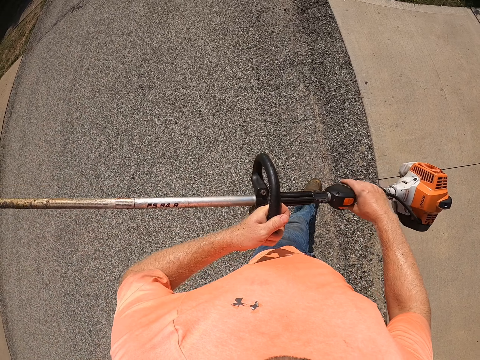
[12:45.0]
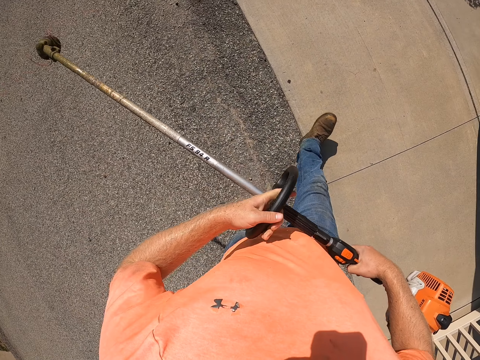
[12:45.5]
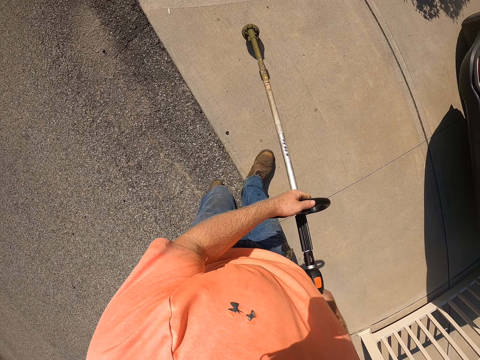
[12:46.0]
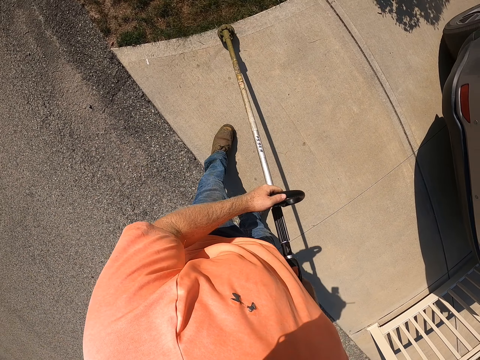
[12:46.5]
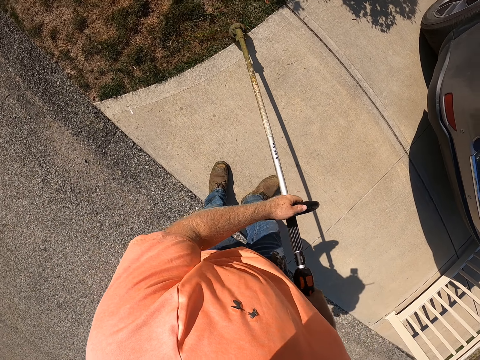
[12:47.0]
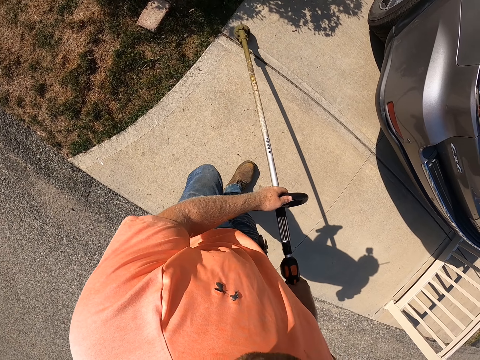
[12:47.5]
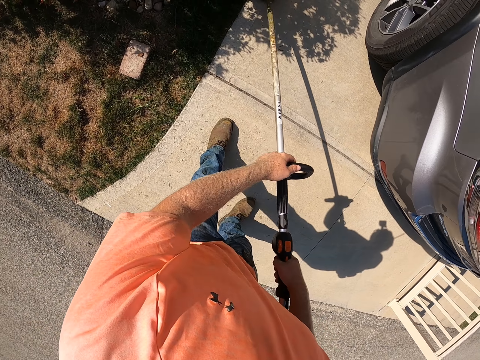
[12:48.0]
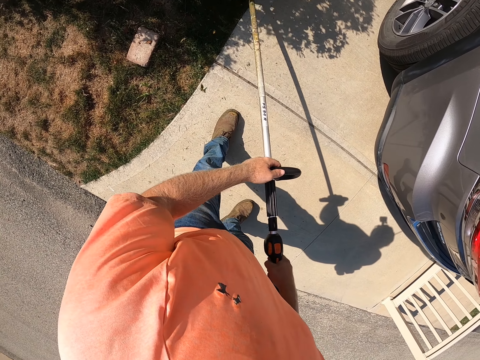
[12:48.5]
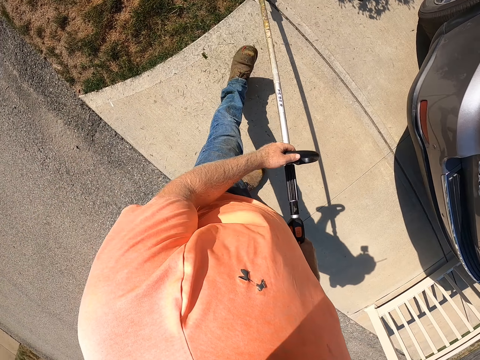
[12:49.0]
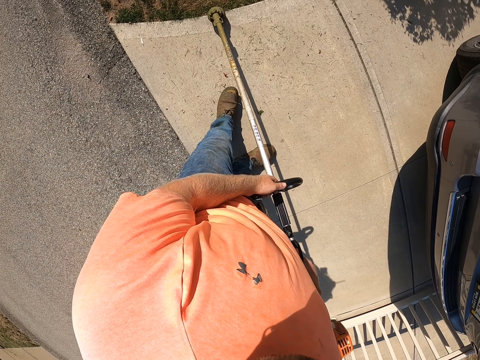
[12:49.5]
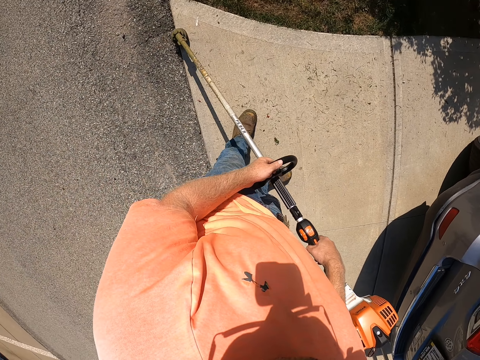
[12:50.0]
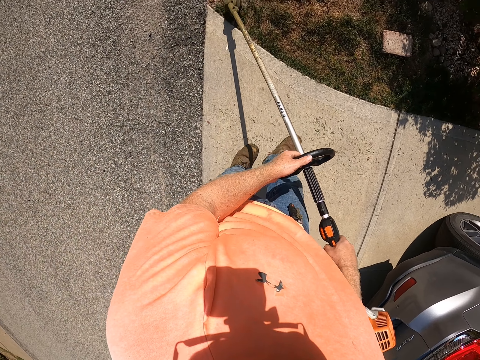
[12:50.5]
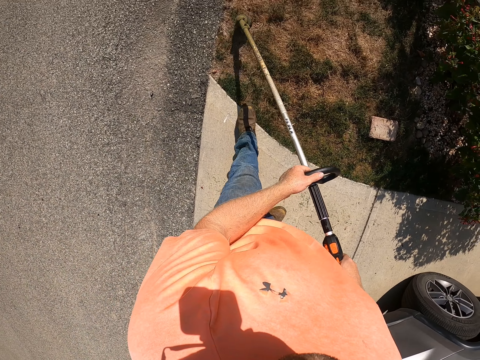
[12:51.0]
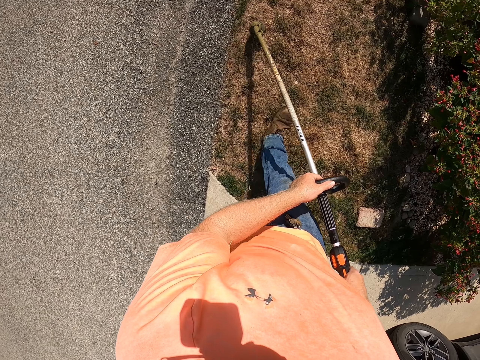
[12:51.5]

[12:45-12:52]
The camera wearer holds the grass cutter with both hands. He lifts a vacuum with his hands and vacuums. He cuts some grasses on a lawn with the grass cutter in his hands.

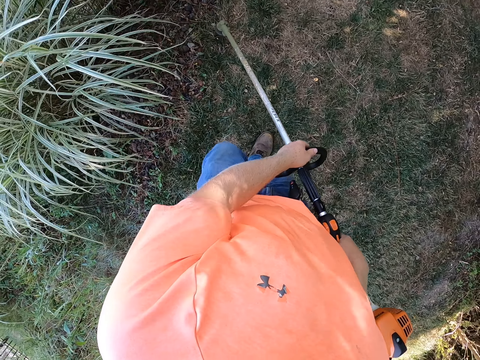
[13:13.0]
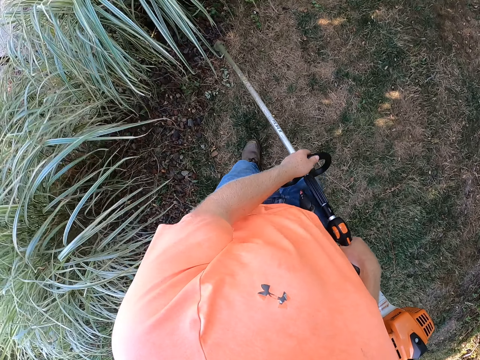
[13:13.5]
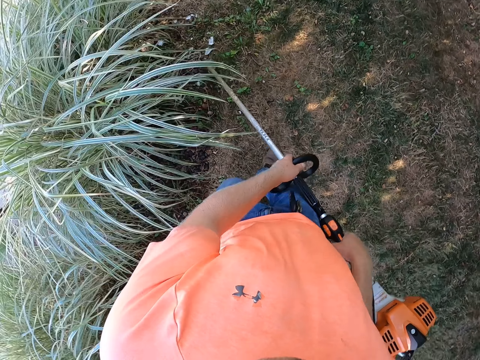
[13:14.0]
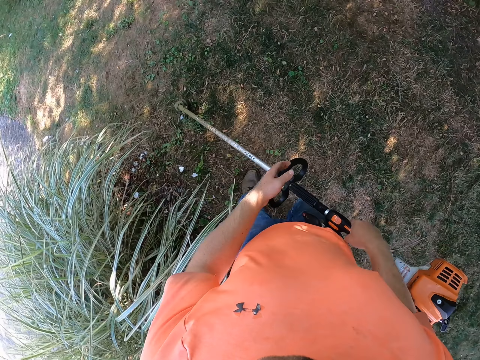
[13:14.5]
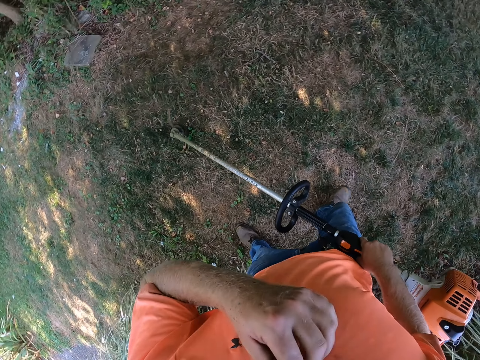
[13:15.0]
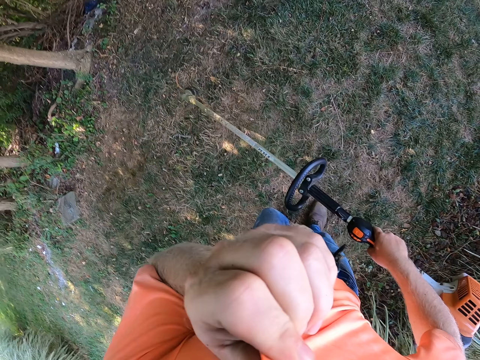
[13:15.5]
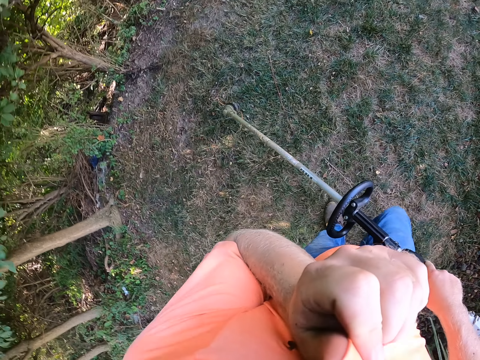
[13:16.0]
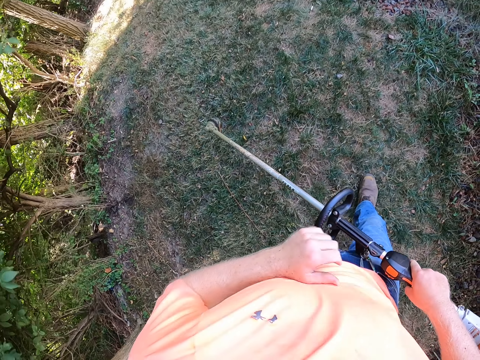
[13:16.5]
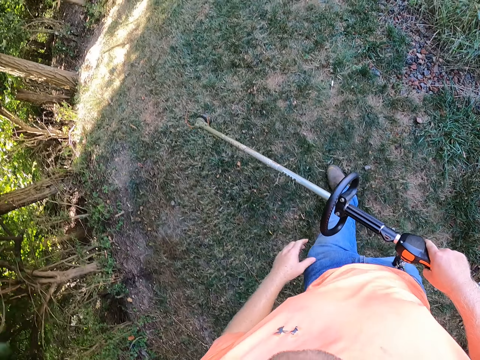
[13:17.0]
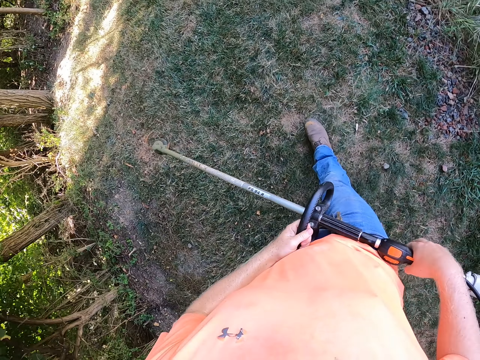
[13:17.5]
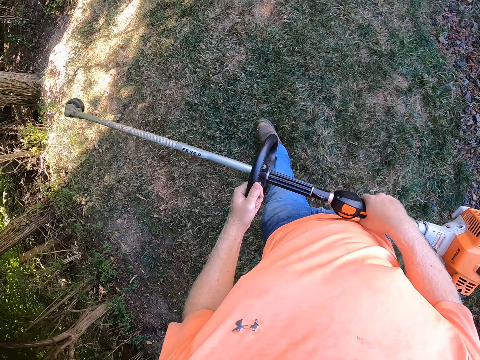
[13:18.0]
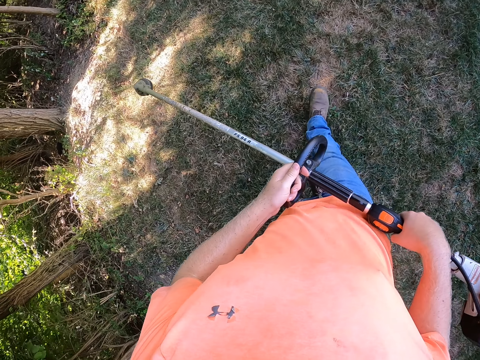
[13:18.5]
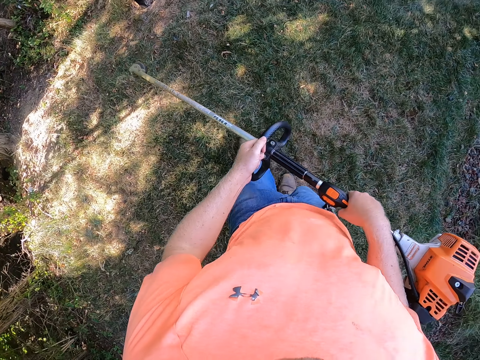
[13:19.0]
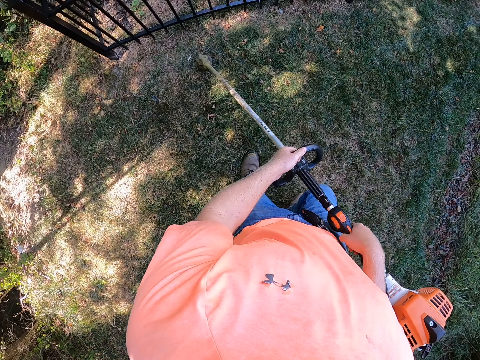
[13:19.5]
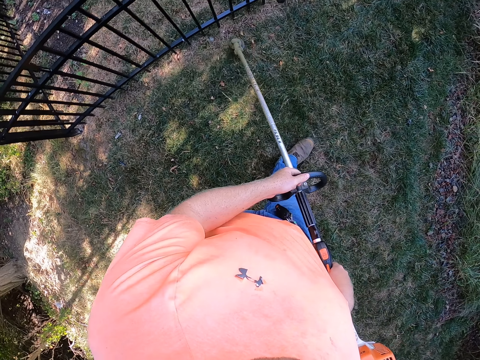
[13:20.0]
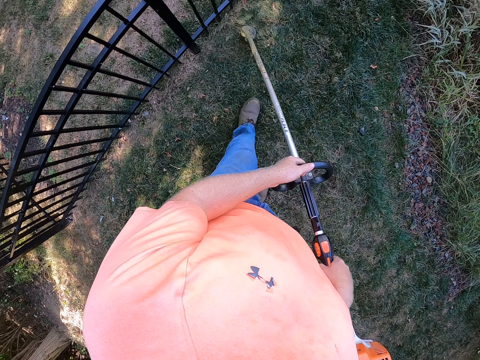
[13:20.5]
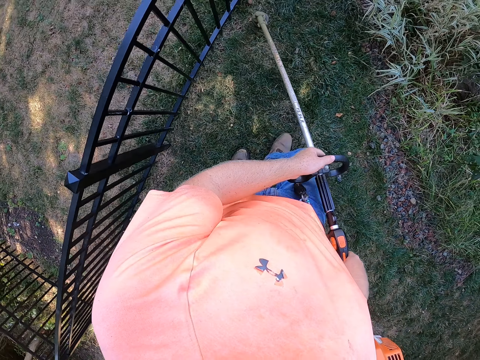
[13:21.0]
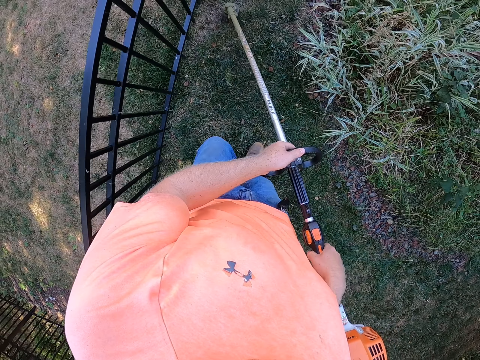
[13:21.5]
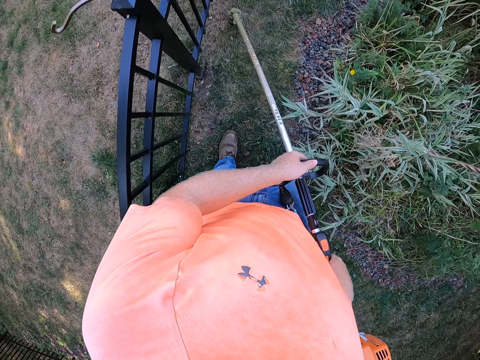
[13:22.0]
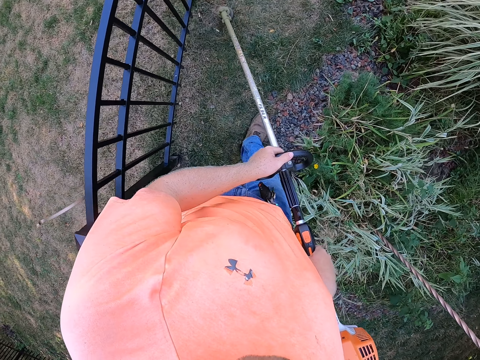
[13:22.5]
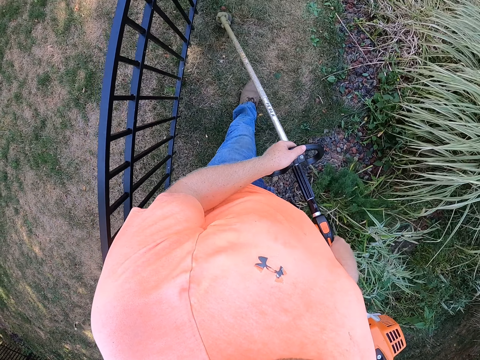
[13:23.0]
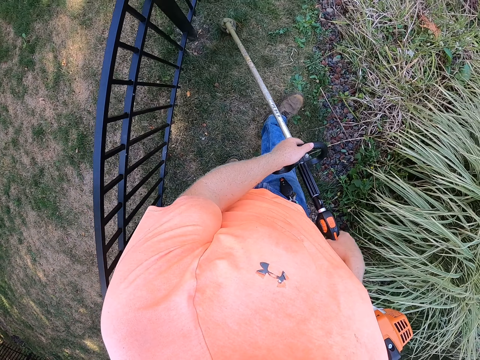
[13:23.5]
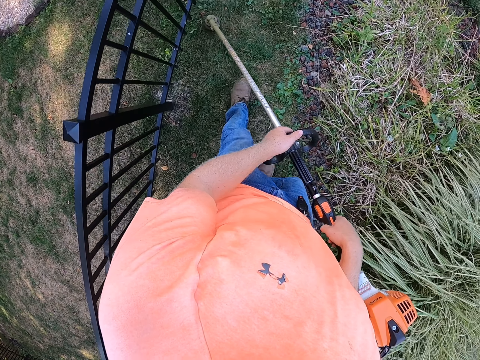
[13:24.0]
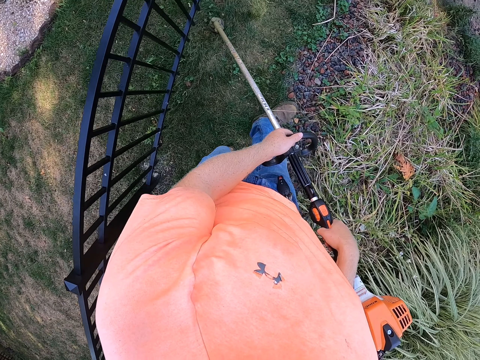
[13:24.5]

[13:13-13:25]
The camera wearer removes something with the top. He cleans his face with his shirt using his left hand. He cuts some grasses on the lawn with the grass cutter in his hands.

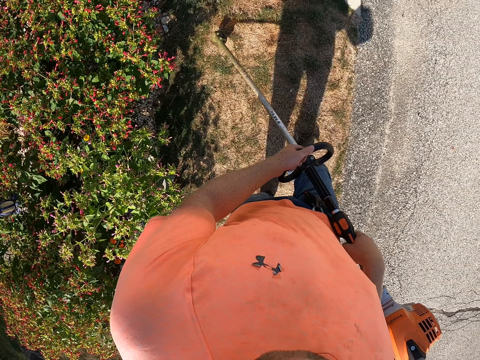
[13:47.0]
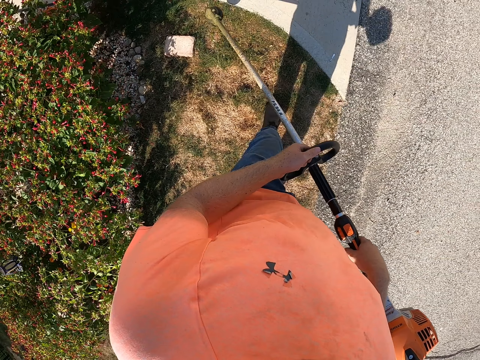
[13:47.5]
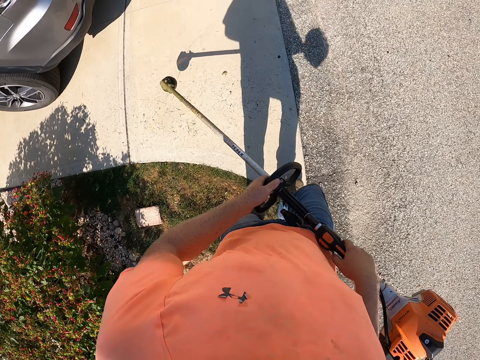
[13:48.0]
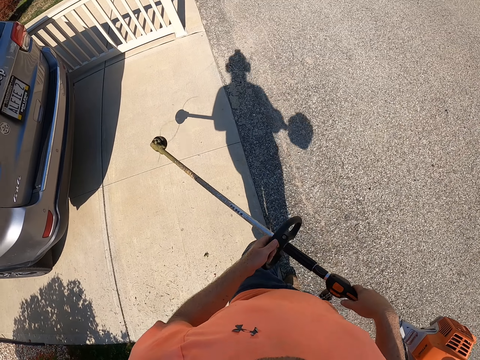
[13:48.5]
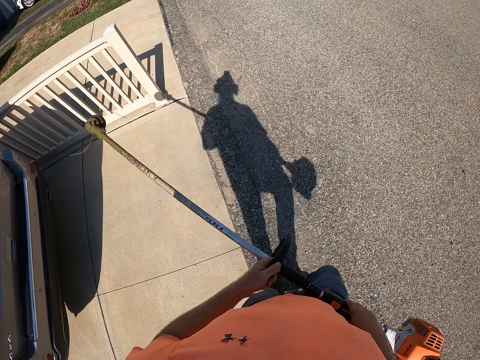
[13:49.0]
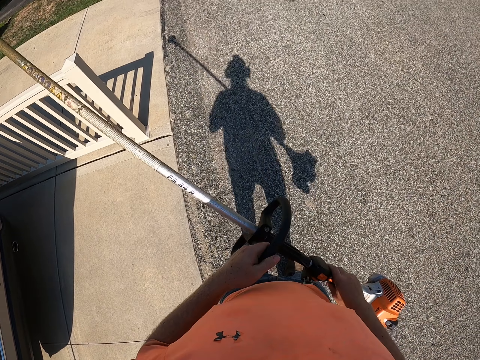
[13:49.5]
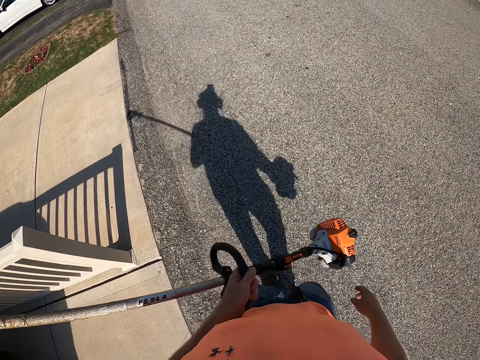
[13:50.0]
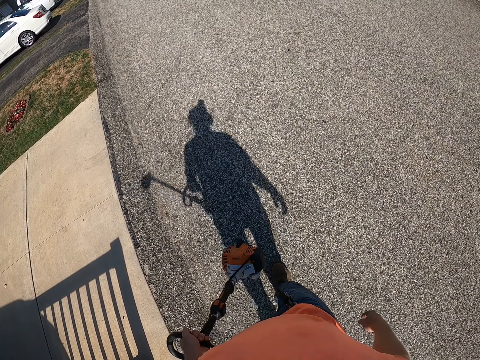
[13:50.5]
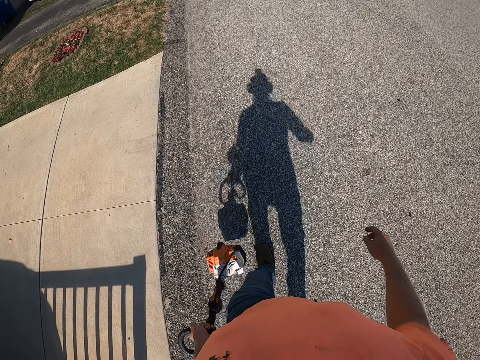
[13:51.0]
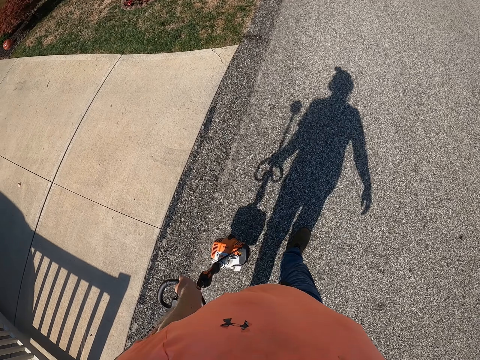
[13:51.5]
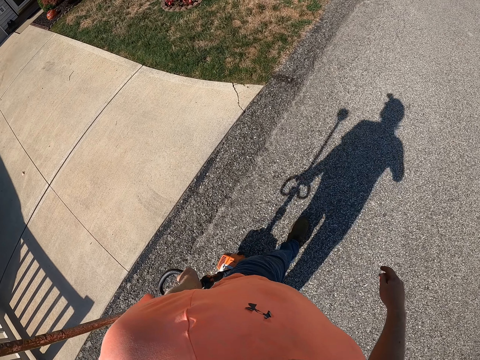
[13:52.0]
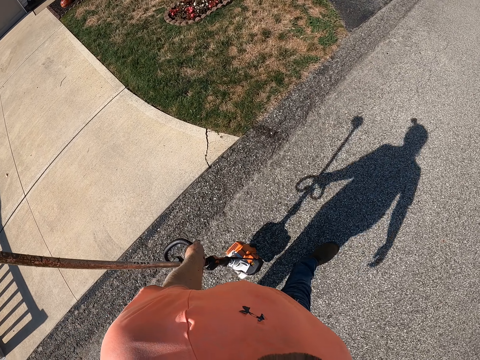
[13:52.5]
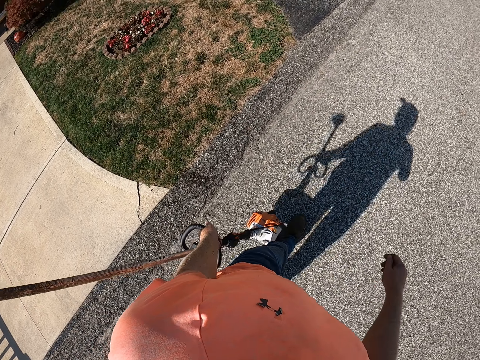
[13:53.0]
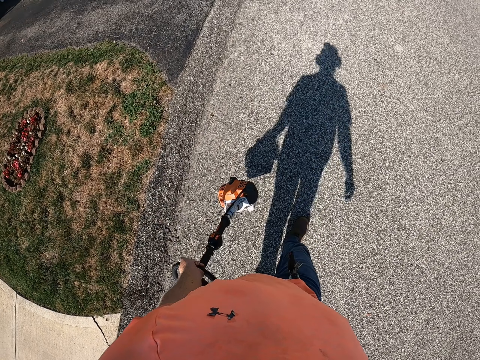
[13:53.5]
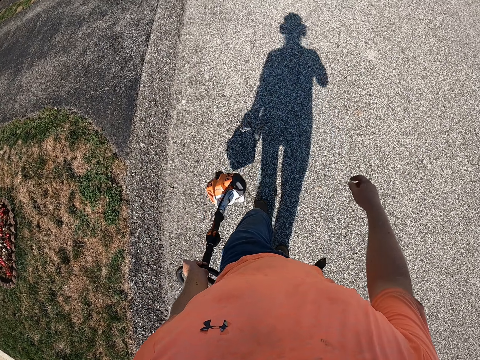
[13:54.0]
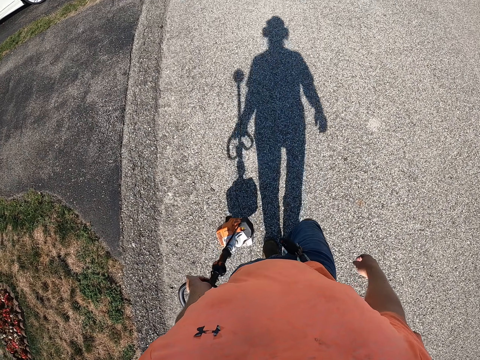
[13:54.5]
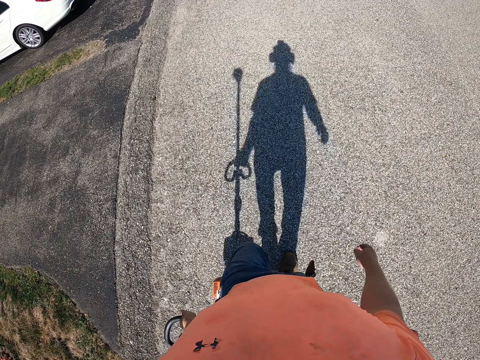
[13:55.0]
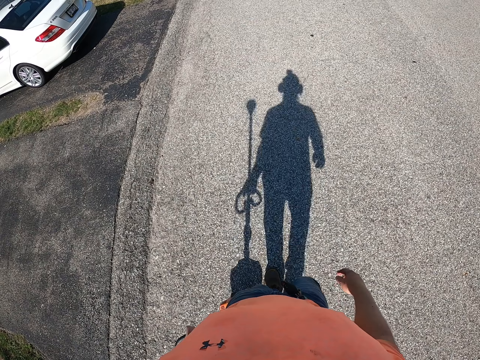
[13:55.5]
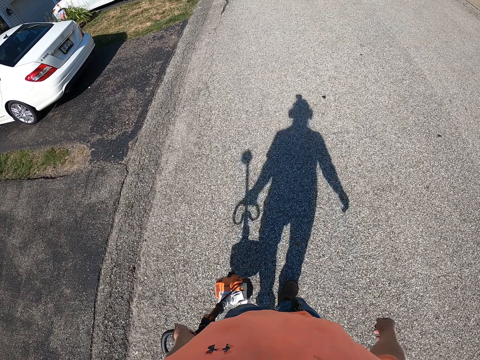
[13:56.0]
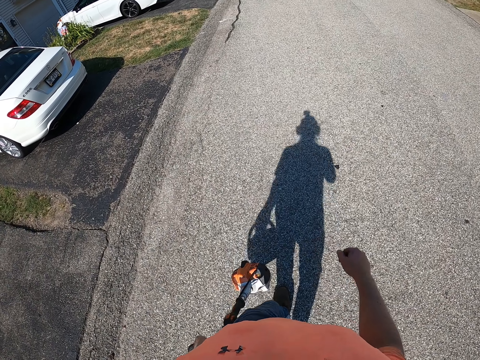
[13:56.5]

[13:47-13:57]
The camera wearer walks to a lawn. He holds the lawn mower with his left hand. He carries the lawn mower with his left hand. He walks outside.
